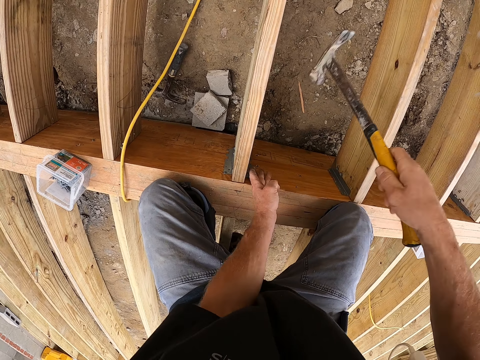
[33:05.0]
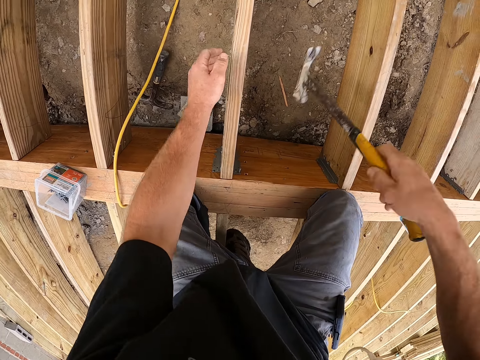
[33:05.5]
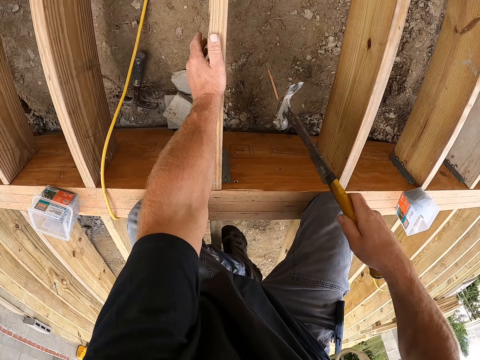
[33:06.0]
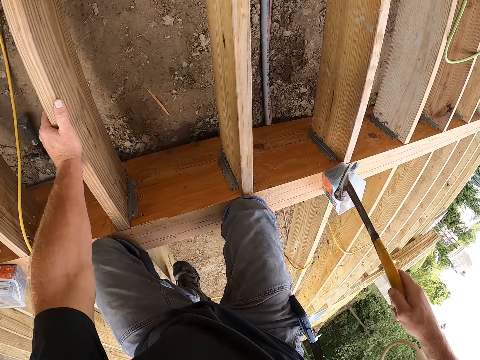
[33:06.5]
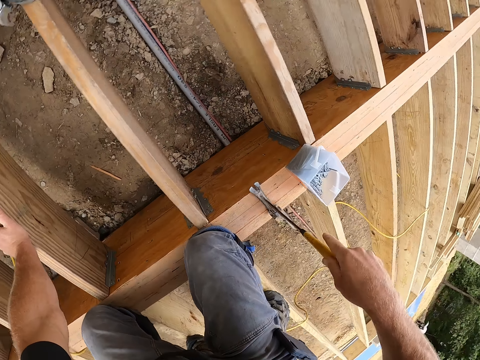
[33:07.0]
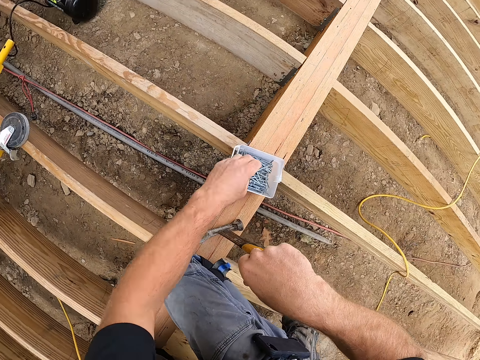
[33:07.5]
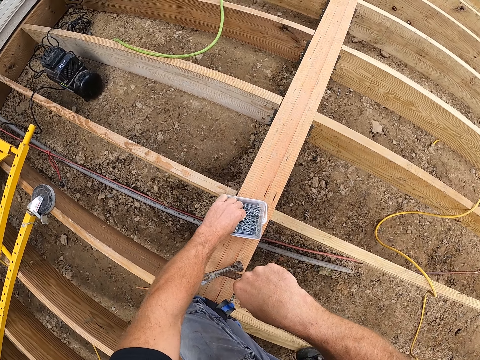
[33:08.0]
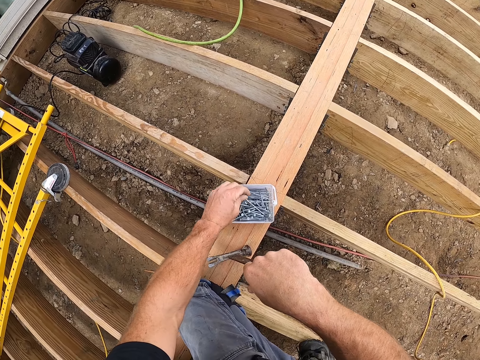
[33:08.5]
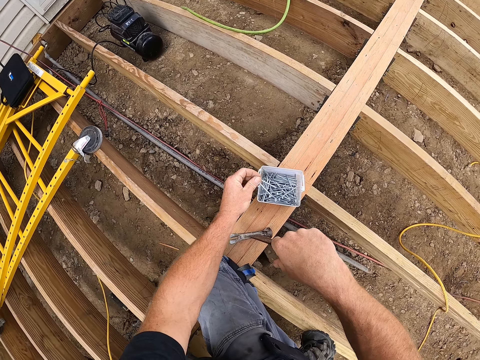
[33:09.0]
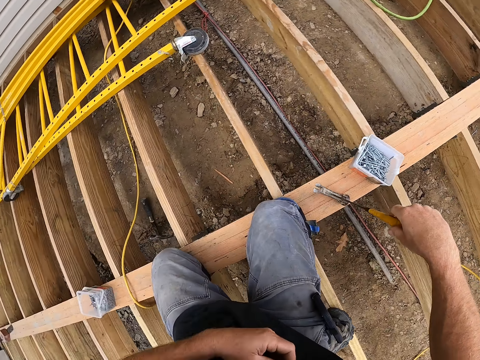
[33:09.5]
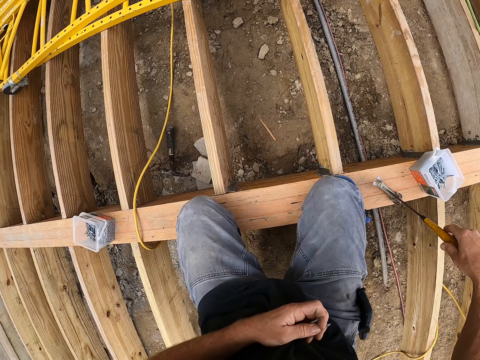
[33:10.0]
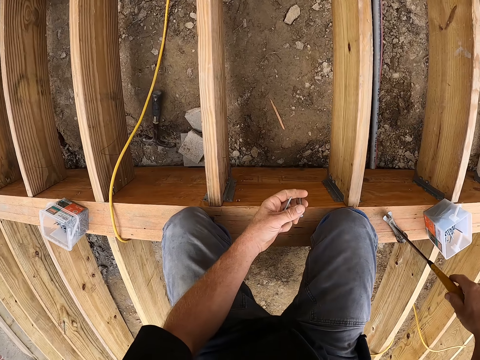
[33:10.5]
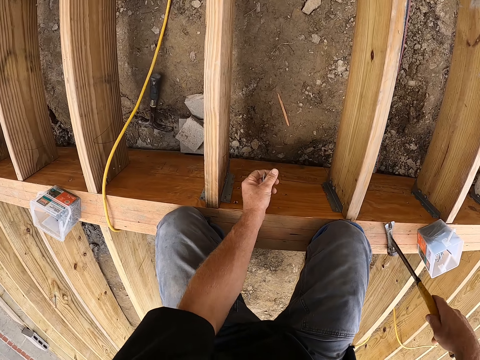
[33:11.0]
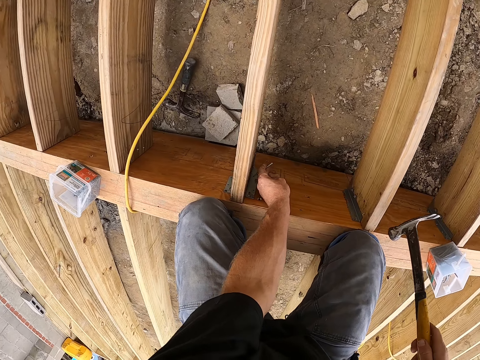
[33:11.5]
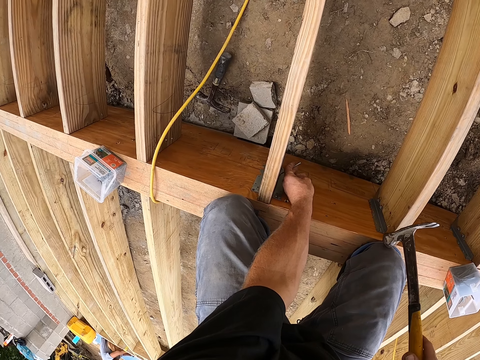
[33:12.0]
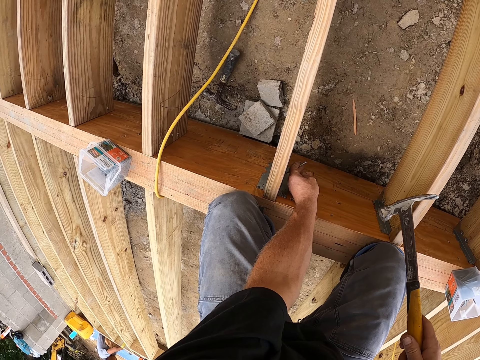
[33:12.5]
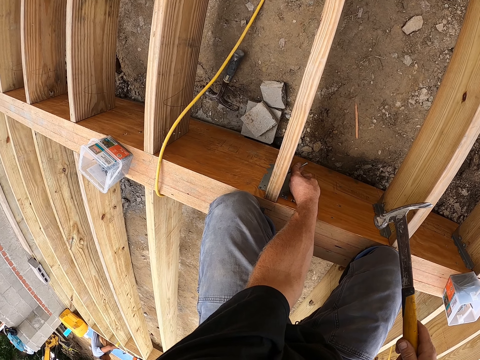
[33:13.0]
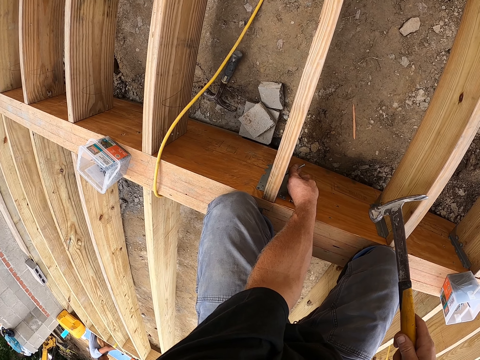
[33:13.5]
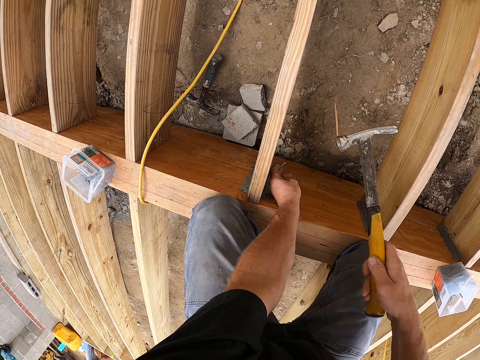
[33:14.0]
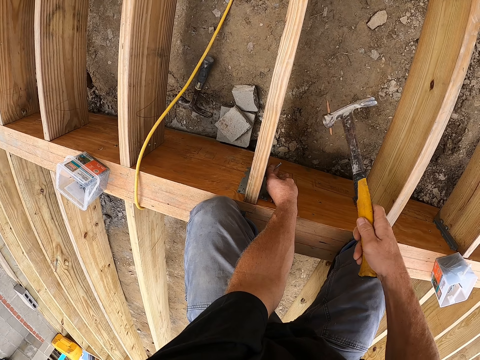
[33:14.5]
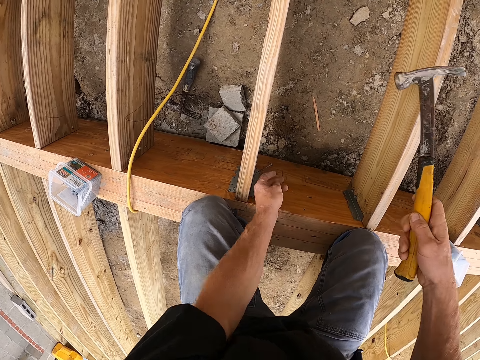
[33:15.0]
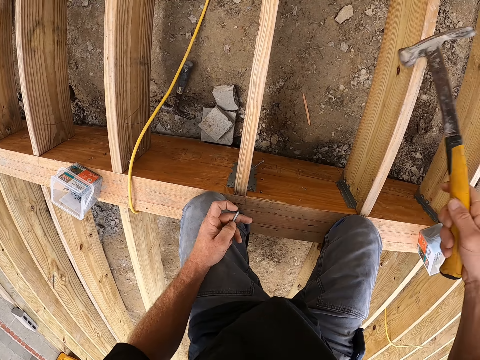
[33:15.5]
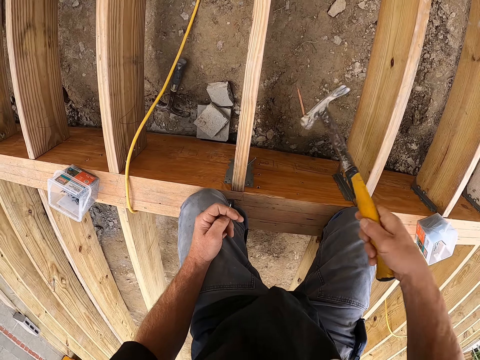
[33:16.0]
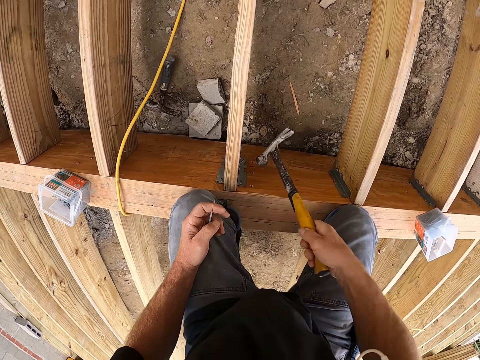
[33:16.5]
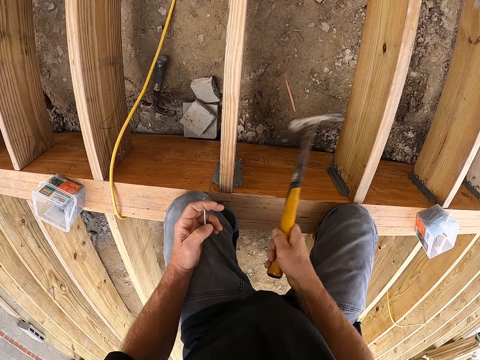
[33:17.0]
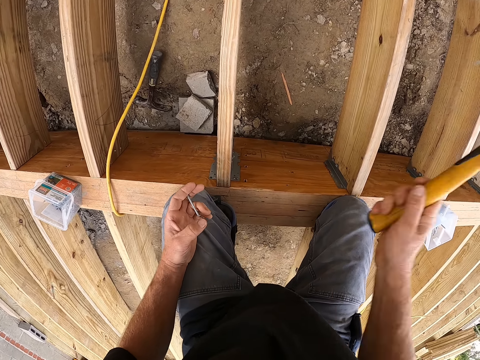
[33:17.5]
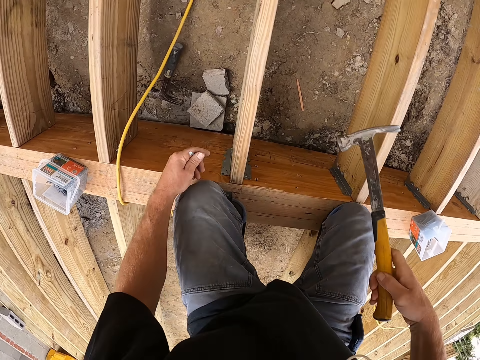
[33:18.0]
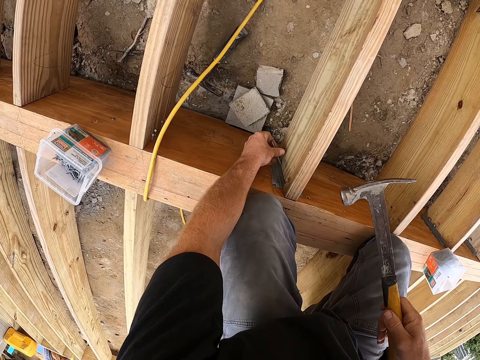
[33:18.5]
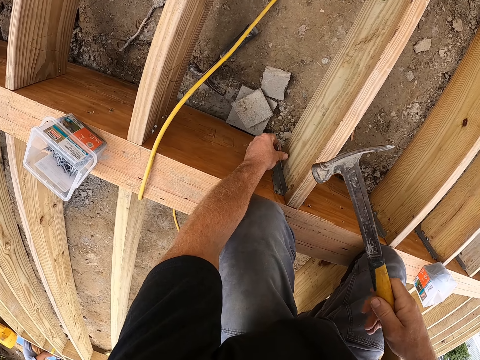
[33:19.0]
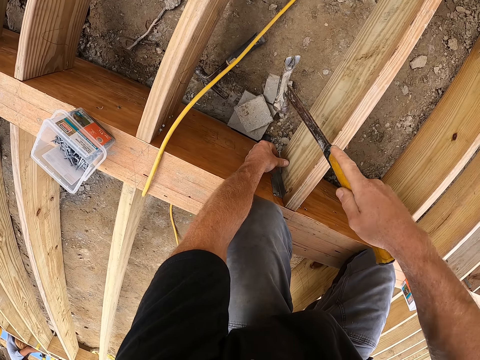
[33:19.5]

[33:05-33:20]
The camera wearer touches the wood. They pick a nail in a container. They hit the nail by hammer. They drive the nails into the joist hanger.

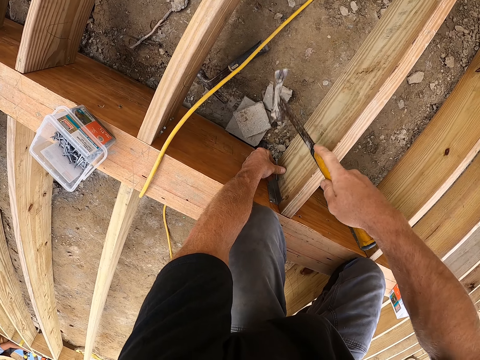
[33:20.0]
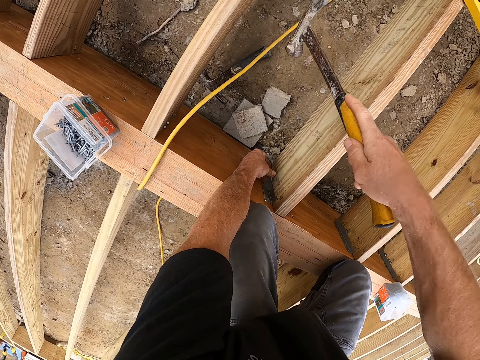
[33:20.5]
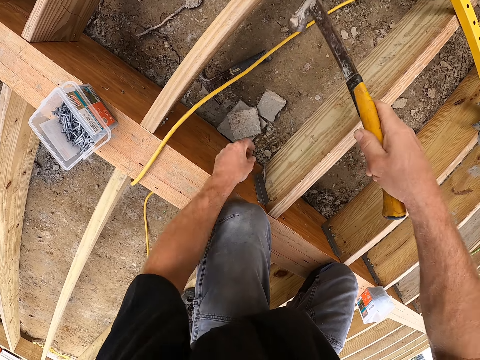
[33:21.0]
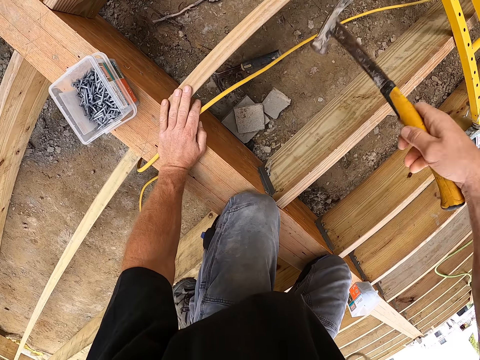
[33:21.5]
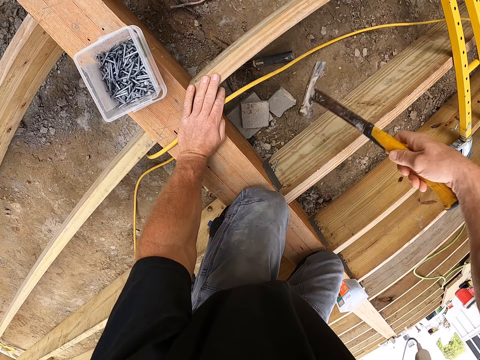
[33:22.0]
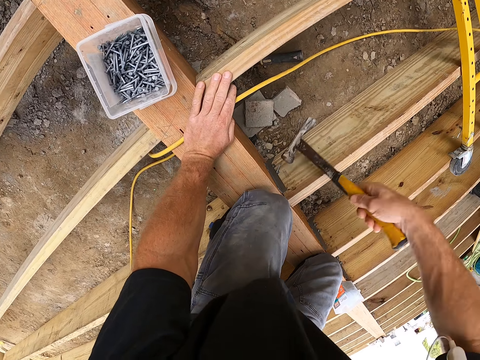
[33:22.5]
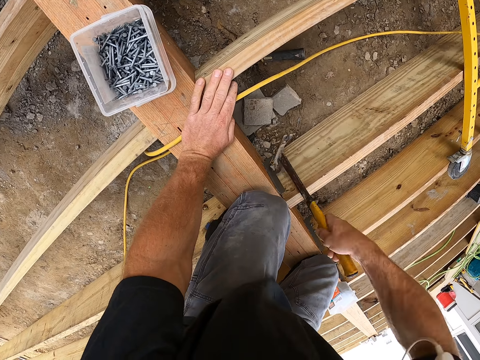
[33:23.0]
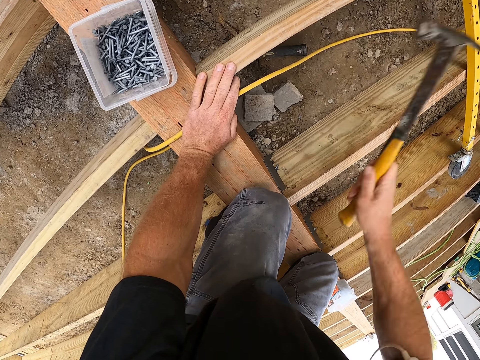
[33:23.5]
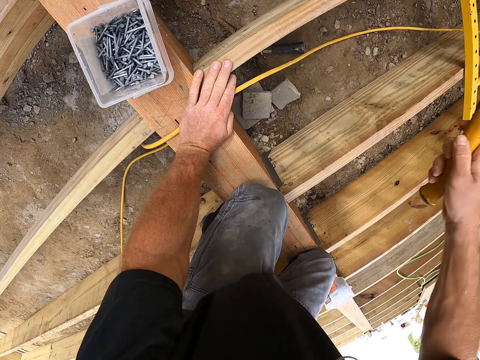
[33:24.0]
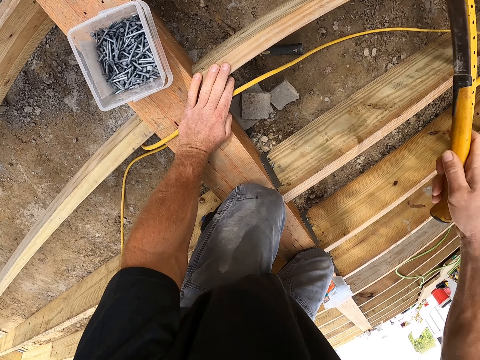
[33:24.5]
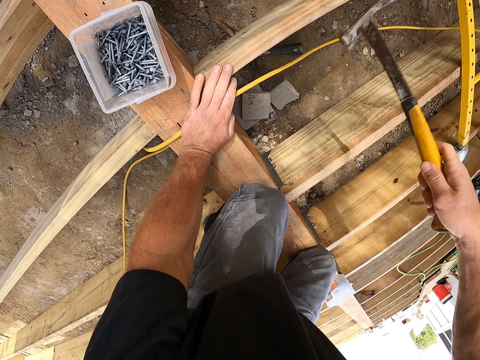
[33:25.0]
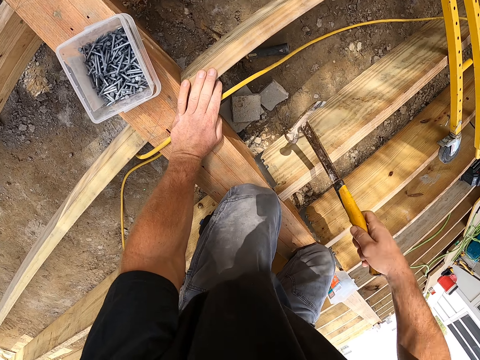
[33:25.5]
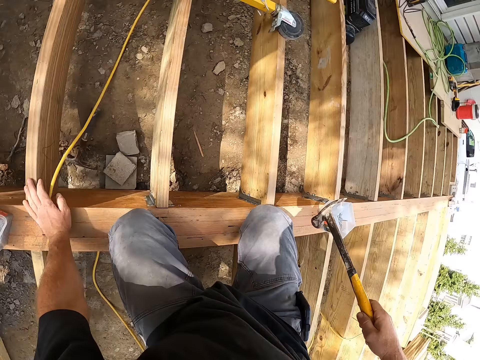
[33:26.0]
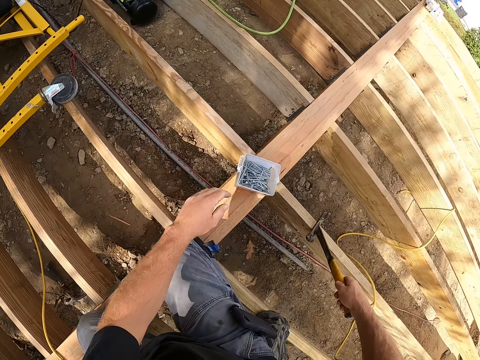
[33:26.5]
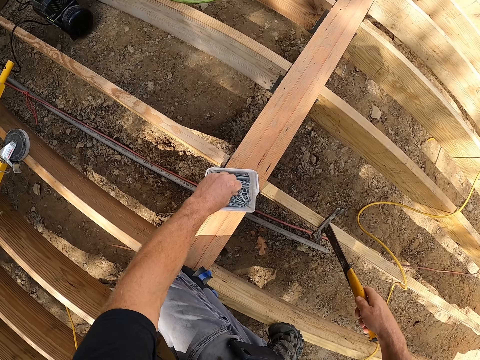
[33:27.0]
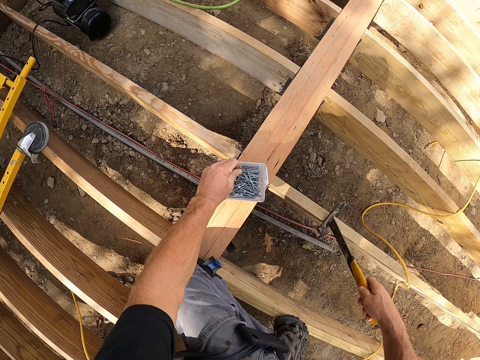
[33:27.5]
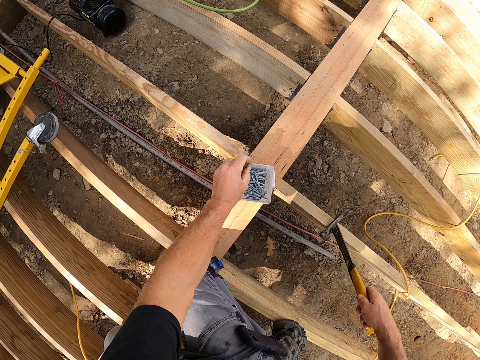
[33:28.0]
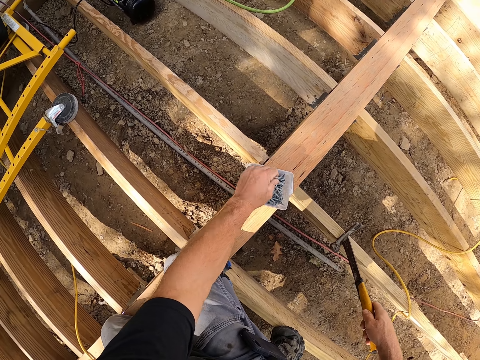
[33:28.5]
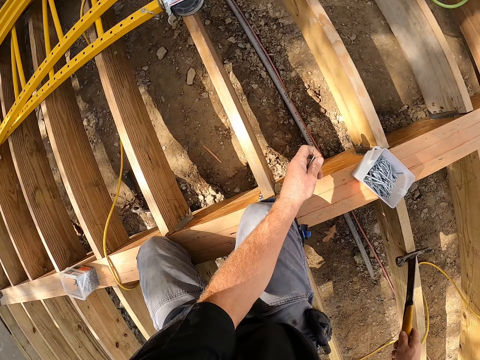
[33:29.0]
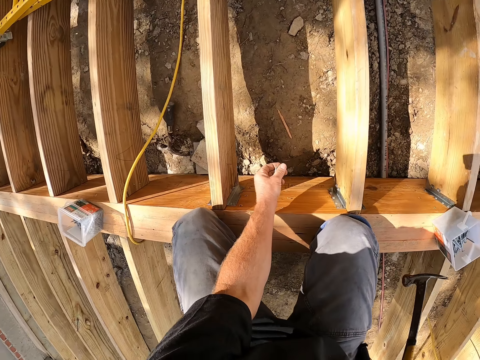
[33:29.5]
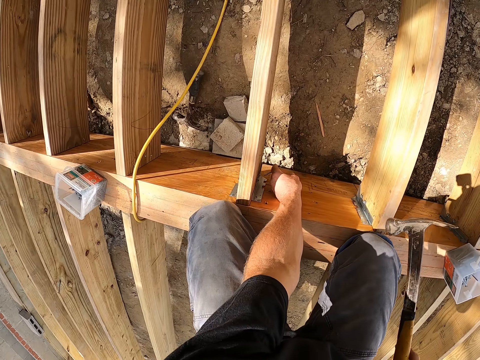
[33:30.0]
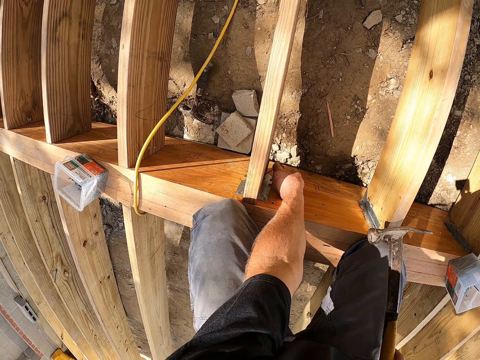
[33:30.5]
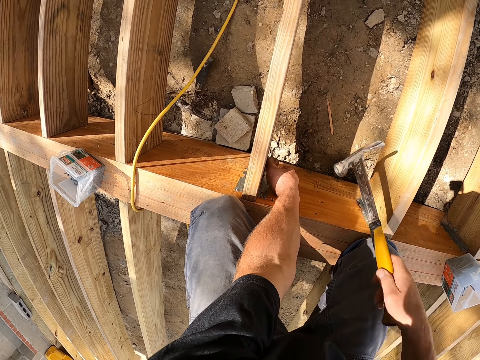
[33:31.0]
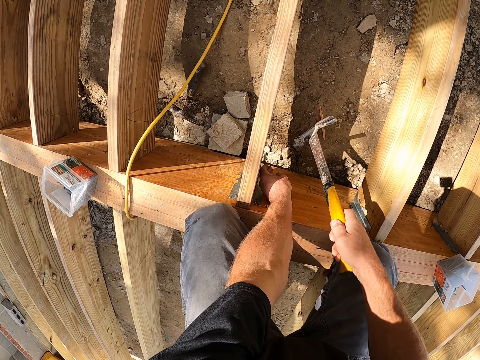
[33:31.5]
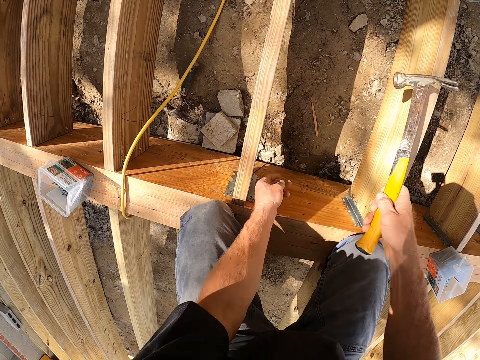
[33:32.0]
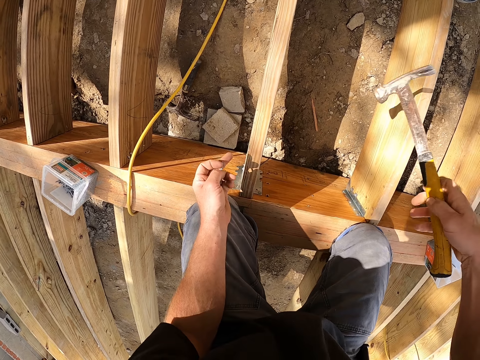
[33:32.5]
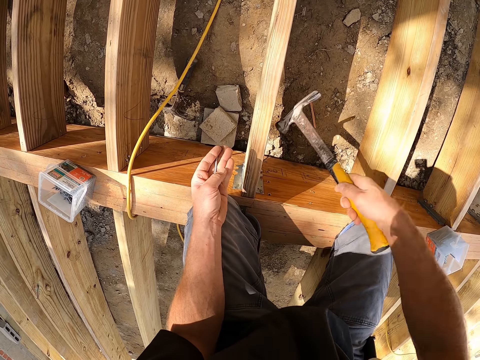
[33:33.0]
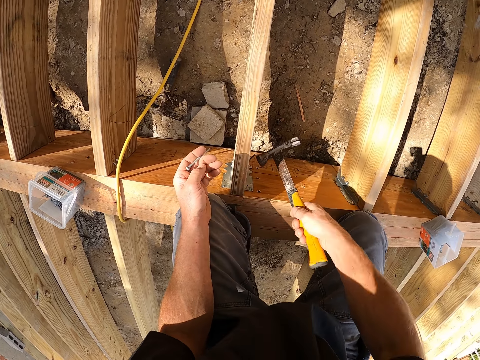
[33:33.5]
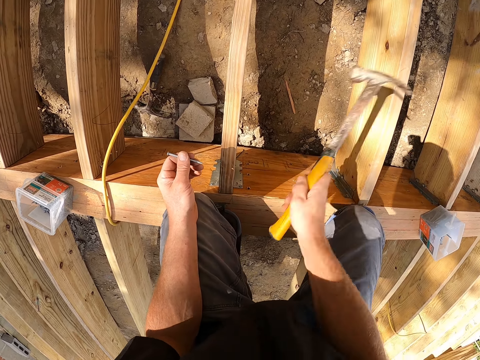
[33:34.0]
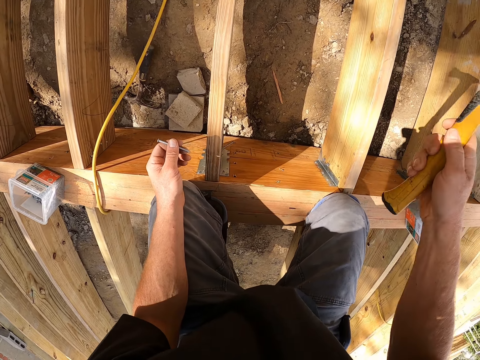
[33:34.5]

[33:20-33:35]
The camera wearer picks a nail in a container. They hit the nail by hammer. They drive the nails into the joist hanger.
